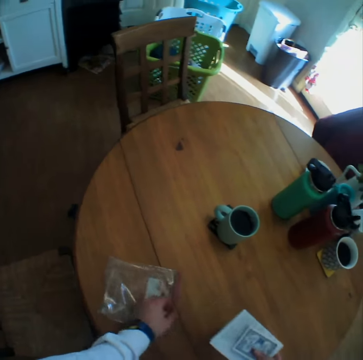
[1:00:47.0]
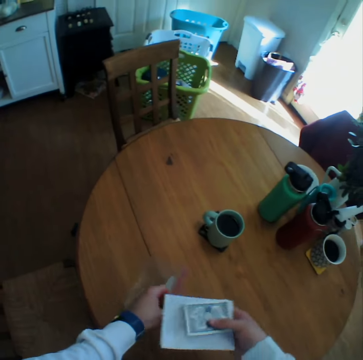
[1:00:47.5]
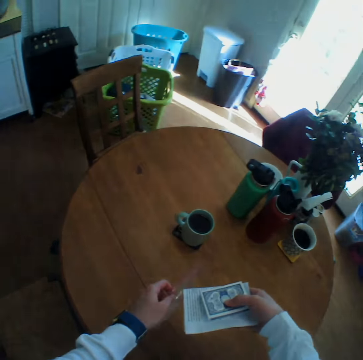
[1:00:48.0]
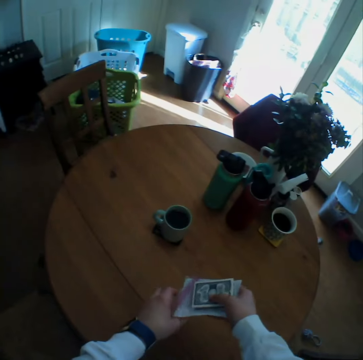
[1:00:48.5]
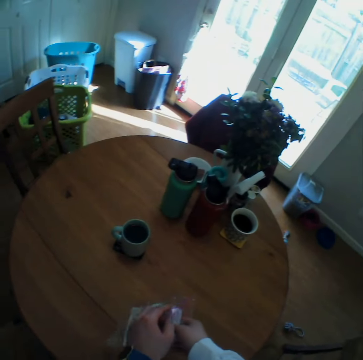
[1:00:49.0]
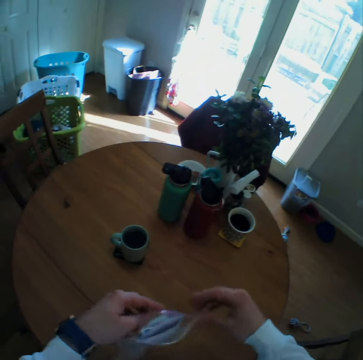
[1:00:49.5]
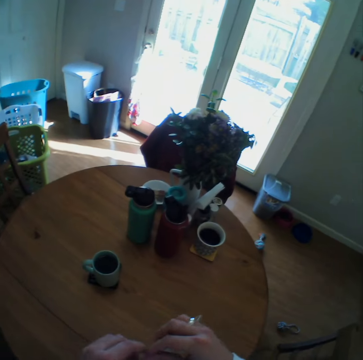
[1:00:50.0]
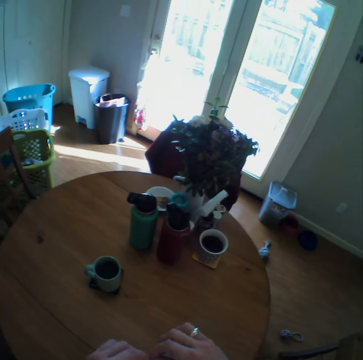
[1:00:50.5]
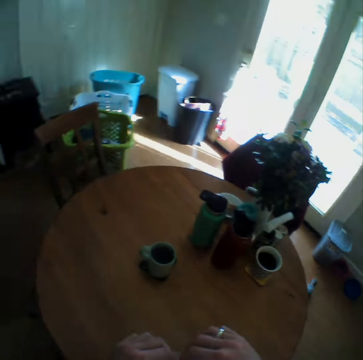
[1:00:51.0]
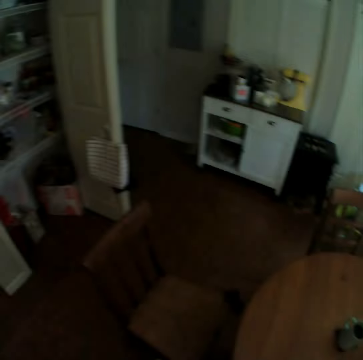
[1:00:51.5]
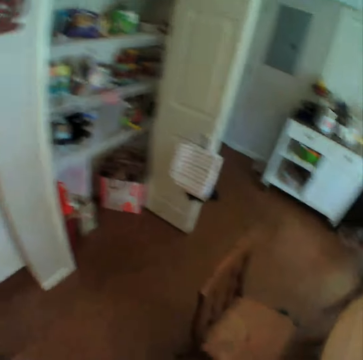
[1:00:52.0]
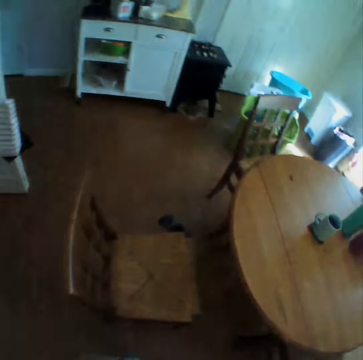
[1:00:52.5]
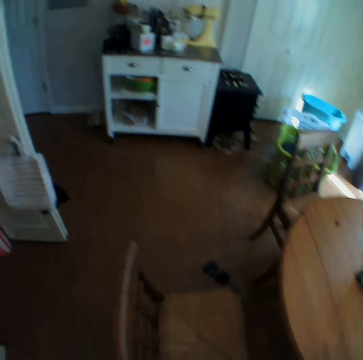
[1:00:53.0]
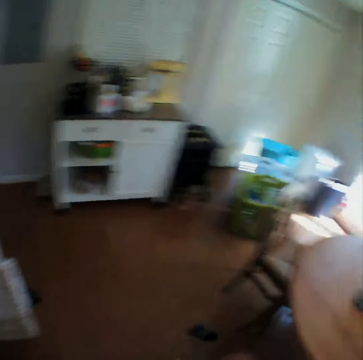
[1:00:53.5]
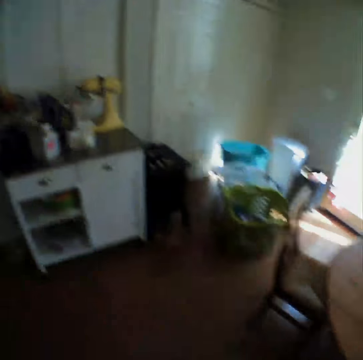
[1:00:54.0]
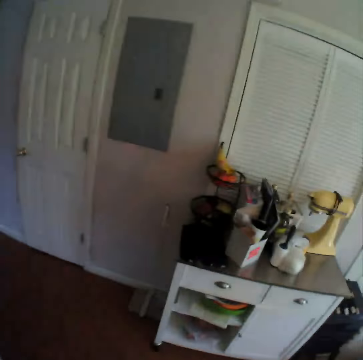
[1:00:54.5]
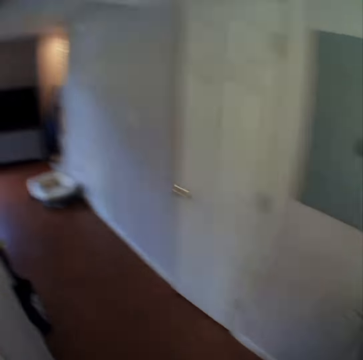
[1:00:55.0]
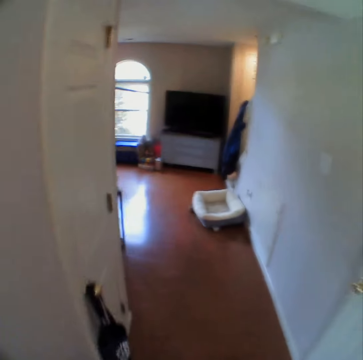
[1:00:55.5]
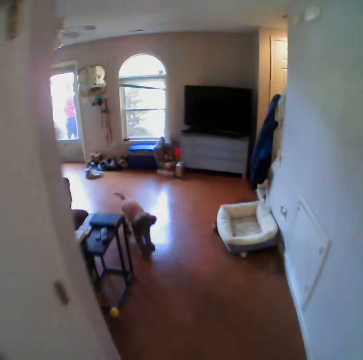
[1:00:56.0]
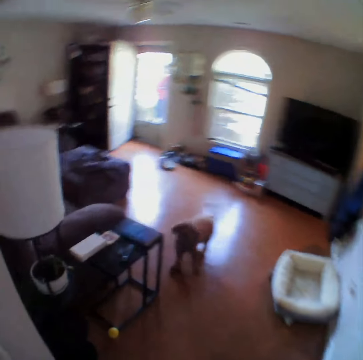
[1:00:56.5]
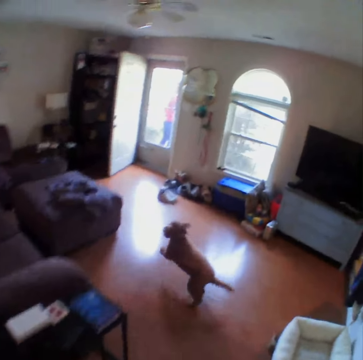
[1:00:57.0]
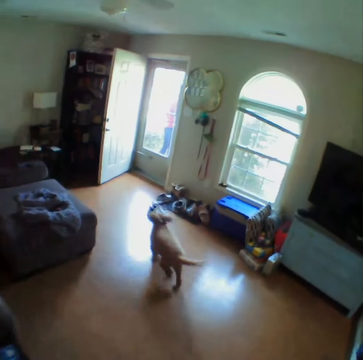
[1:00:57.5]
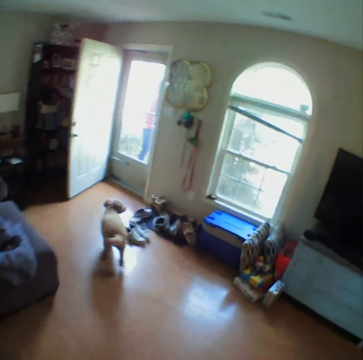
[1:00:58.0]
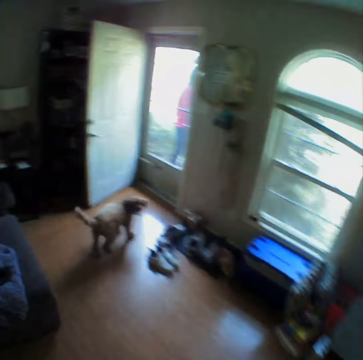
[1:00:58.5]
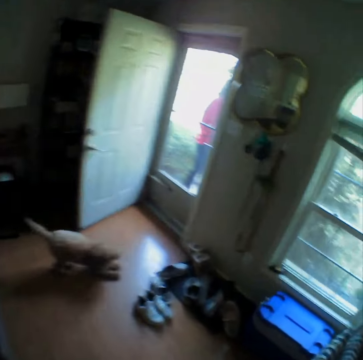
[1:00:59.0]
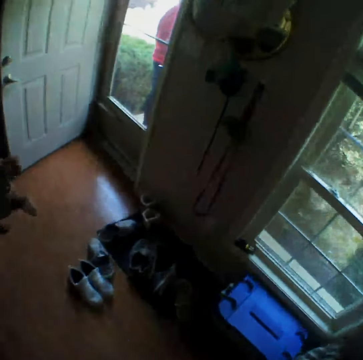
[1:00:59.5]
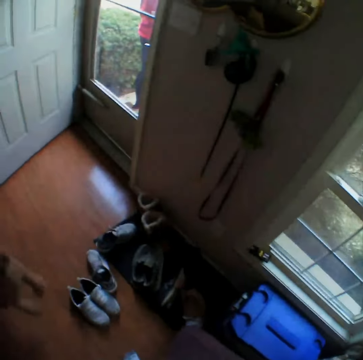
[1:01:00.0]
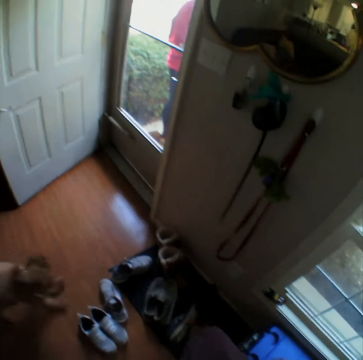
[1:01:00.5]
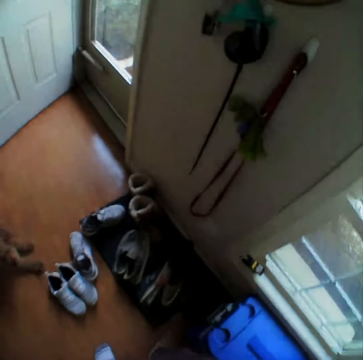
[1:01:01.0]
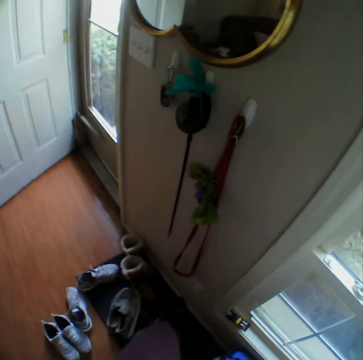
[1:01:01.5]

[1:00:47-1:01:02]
The camera wearer picks up the polythene or plastic bag. They put the cards in the polythene bag. They seal the plastic bag. They look around, walk around and move around. They interact with a dog.
